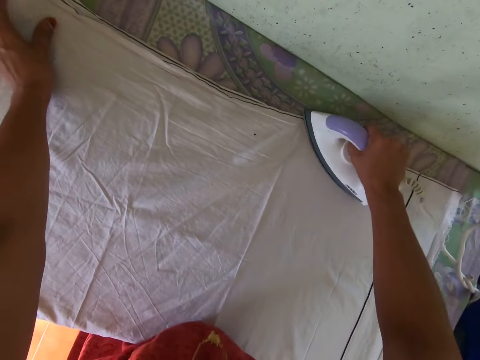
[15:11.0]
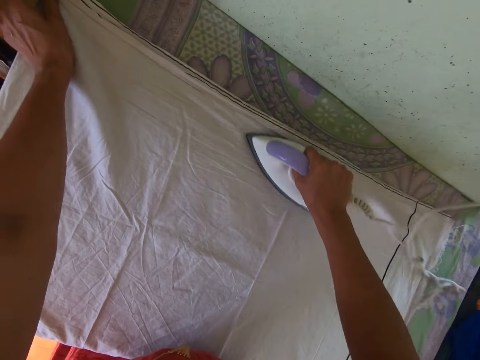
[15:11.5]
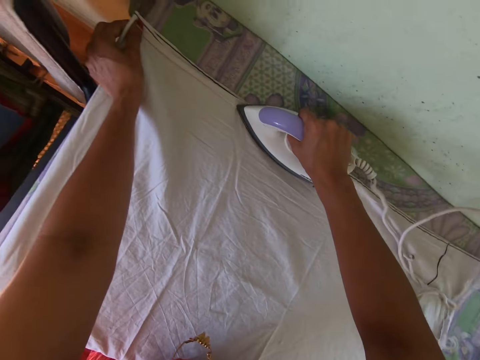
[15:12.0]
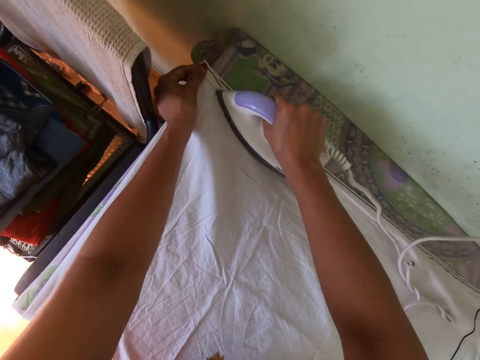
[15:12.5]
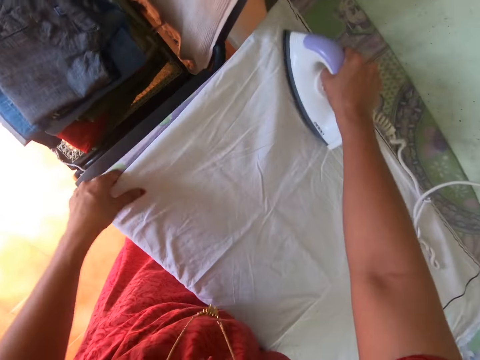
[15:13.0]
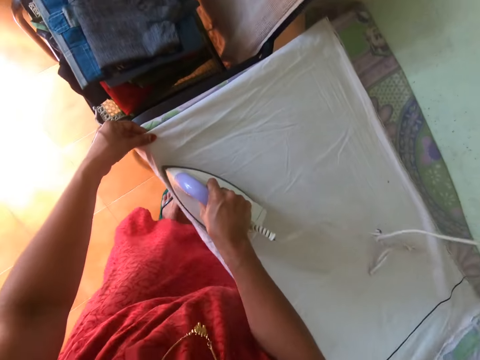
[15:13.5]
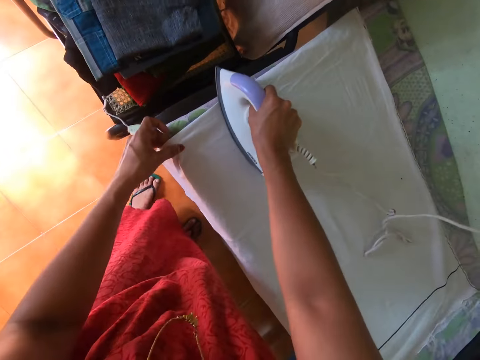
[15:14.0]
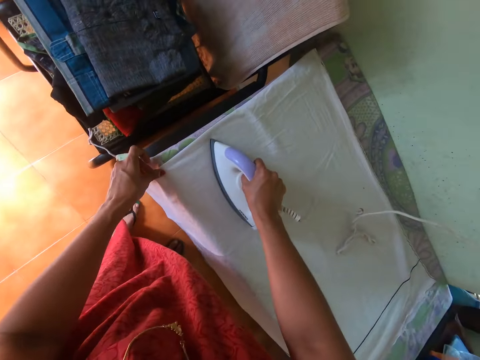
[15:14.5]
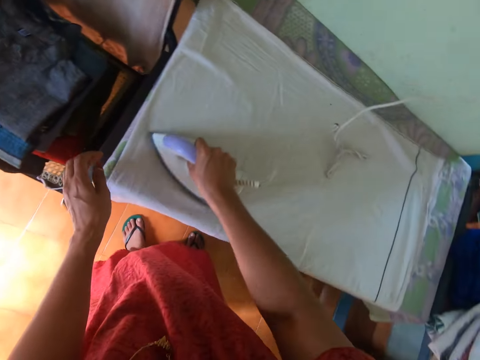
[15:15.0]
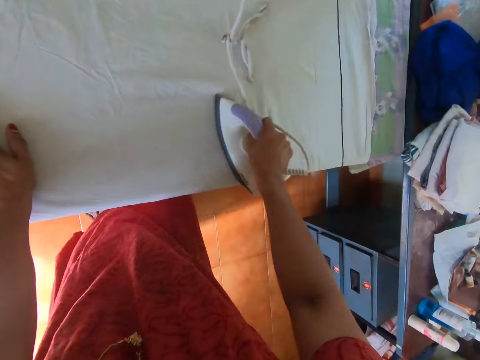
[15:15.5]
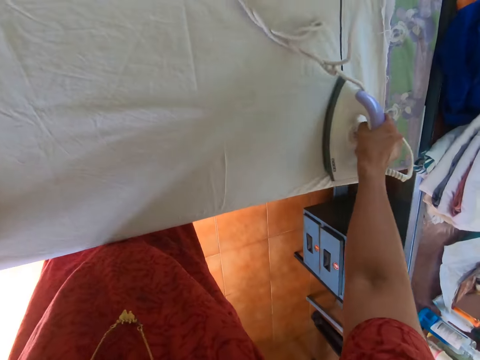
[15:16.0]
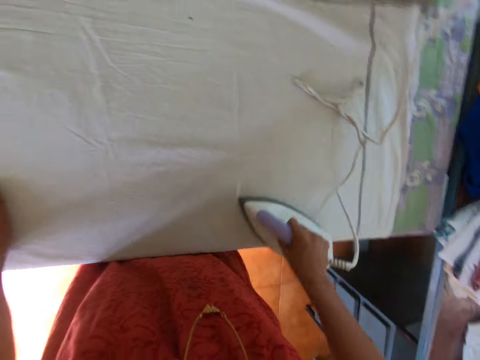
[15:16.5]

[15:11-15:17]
The camera wearer adjusts the cloth on the table with his left hand.

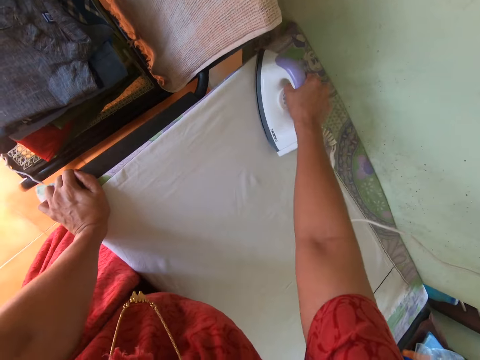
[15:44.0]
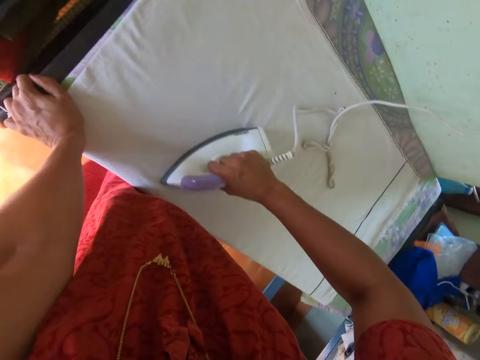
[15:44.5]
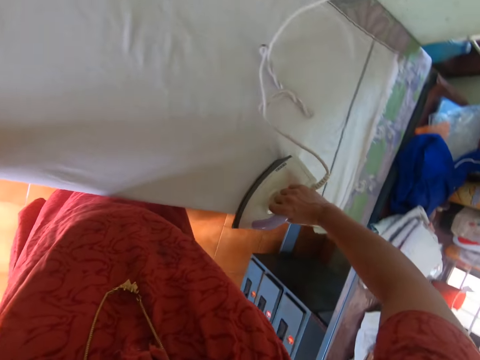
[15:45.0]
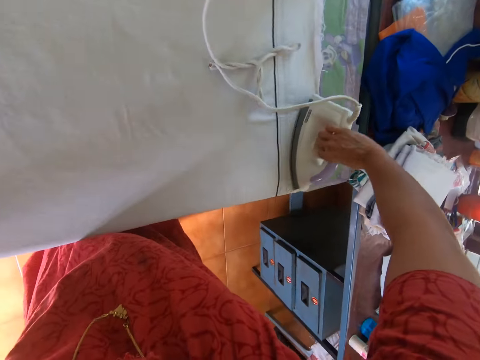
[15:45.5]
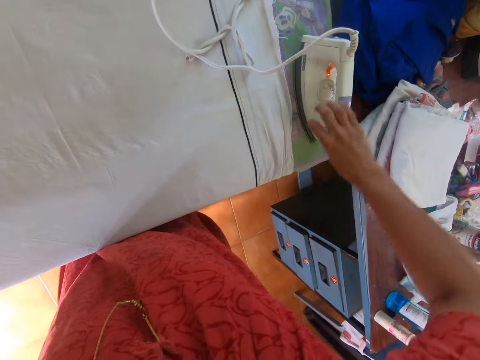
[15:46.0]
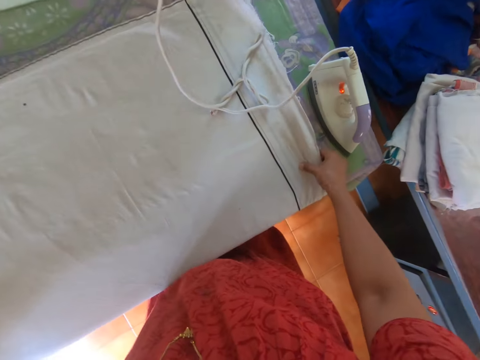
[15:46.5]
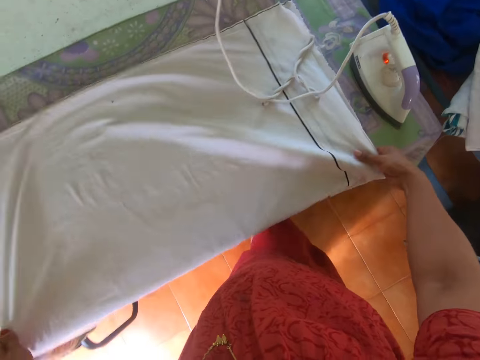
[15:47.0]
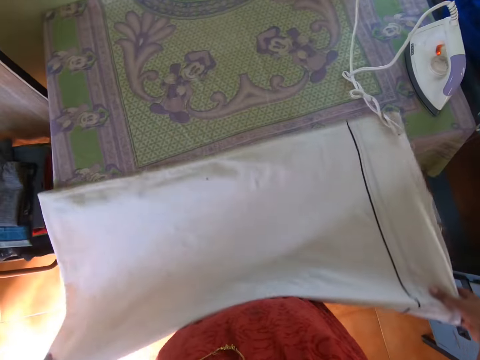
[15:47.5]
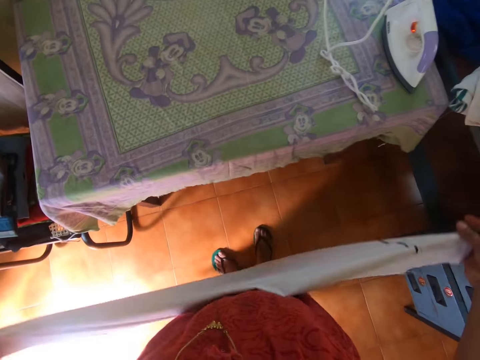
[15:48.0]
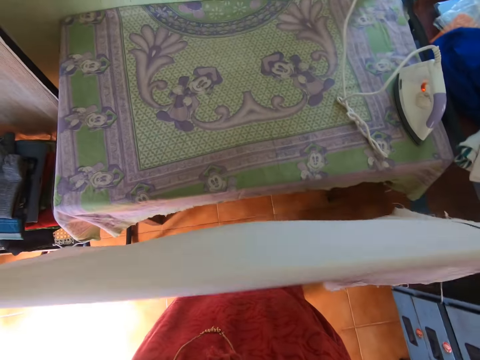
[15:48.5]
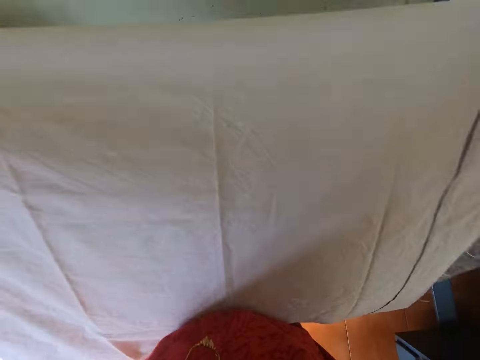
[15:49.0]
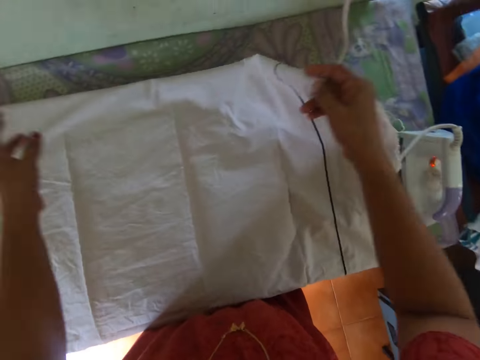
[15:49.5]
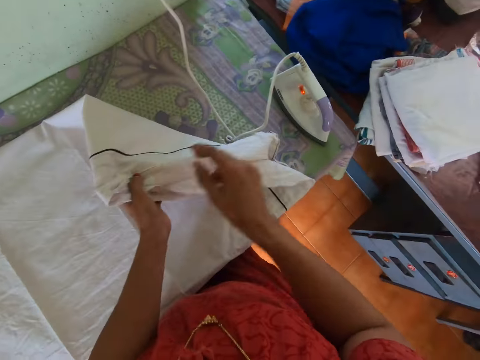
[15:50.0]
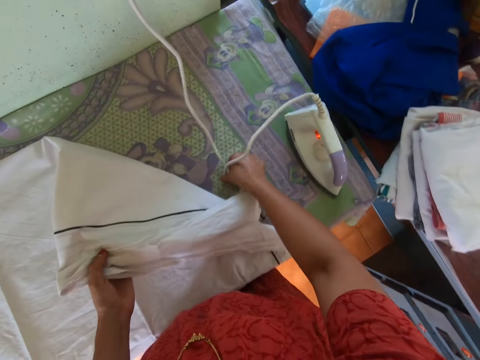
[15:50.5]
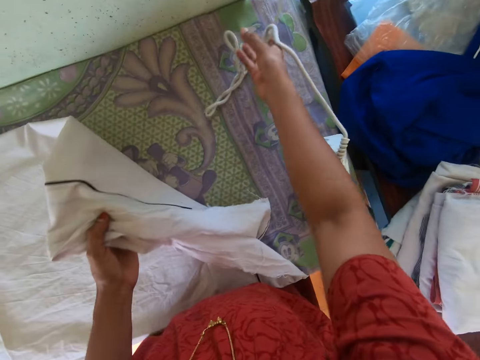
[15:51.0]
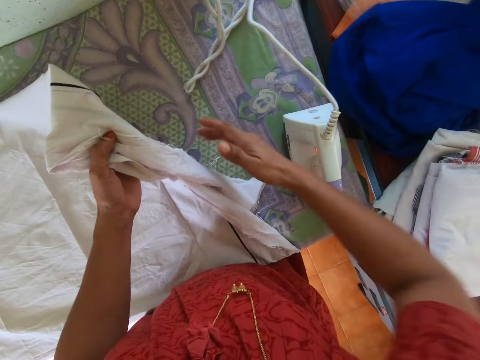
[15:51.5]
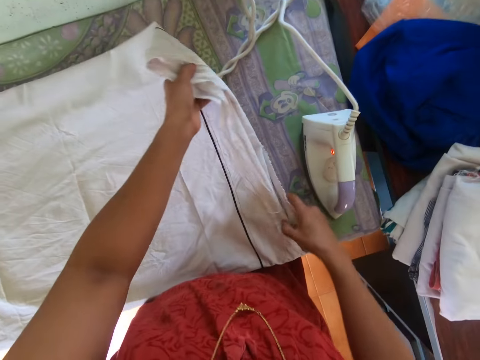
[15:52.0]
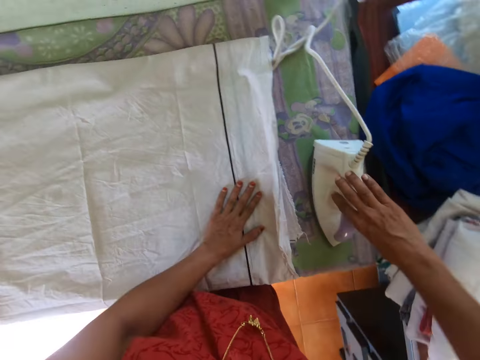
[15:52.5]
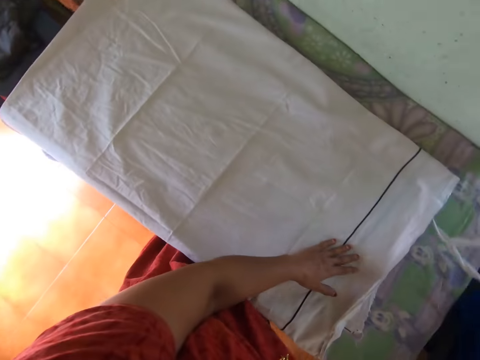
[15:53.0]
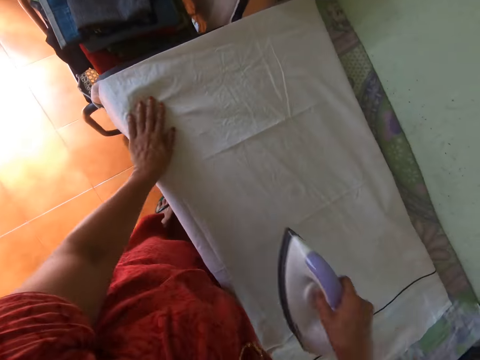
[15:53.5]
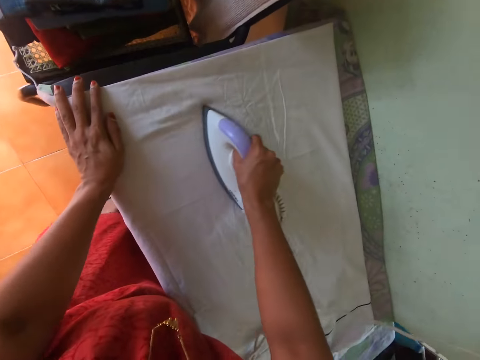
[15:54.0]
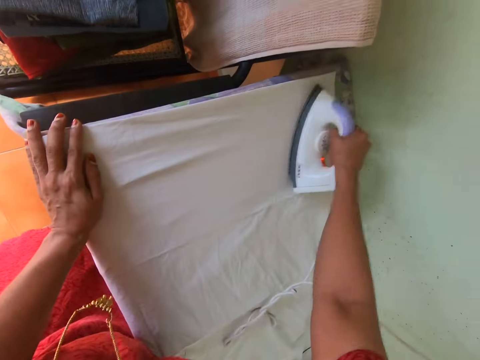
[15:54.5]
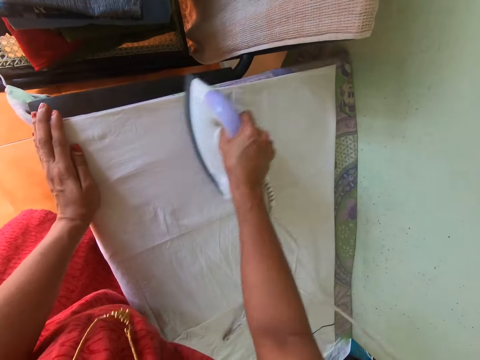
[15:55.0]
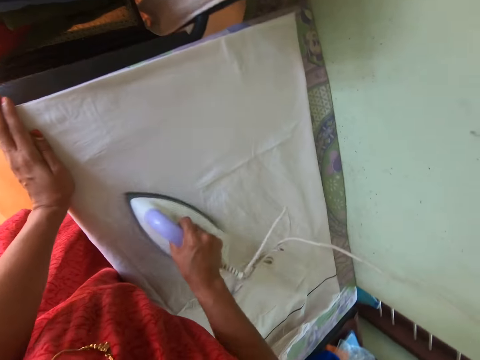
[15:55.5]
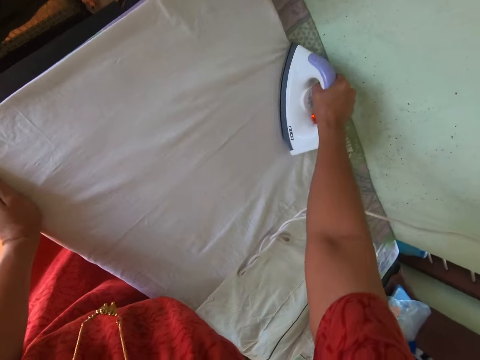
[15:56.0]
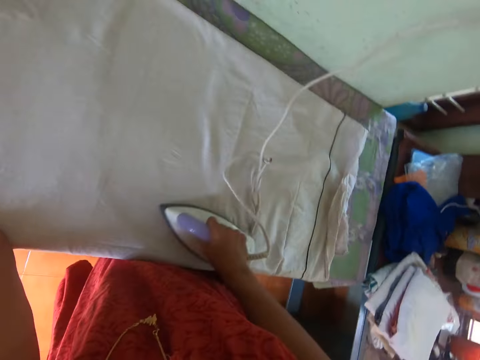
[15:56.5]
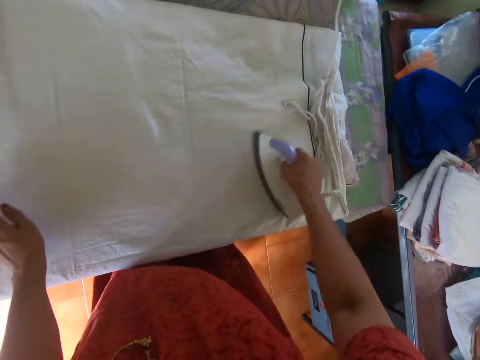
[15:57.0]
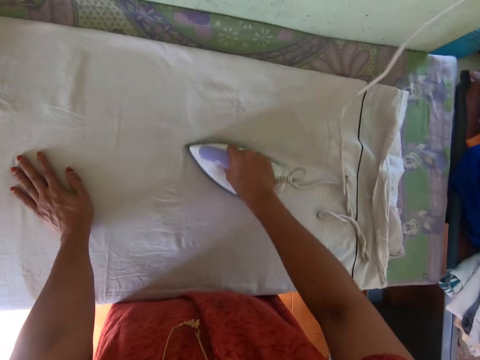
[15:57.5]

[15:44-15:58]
The camera wearer drops the iron on the table with his right hand. He picks up the cloth or linen from the table with both hands. He folds the linen. He spreads the cloth on the table with both hands. He holds the cloth on the table with his left hand. He moves the wire of the iron on the table with his right hand. He spreads the cloth on the table with both hands. He picks up the iron from the table with his right hand. He irons the cloth on the table with the iron in his right hand.

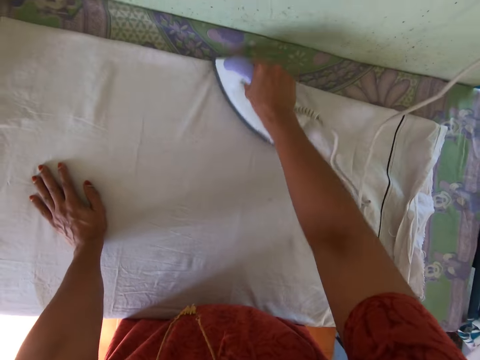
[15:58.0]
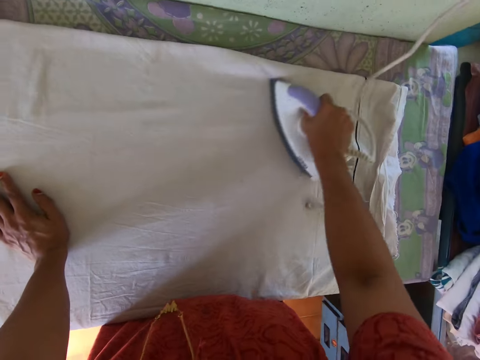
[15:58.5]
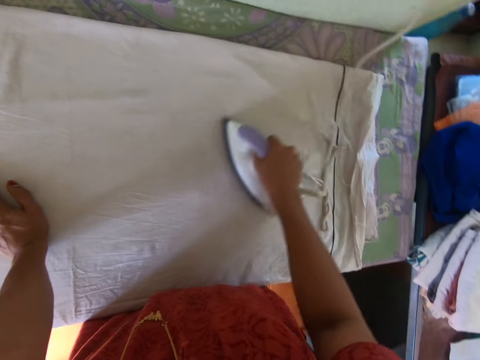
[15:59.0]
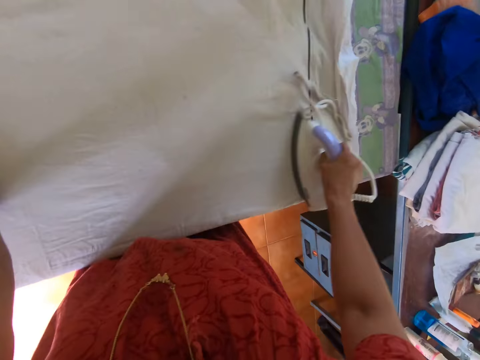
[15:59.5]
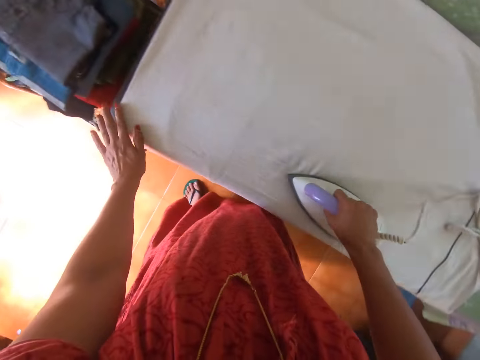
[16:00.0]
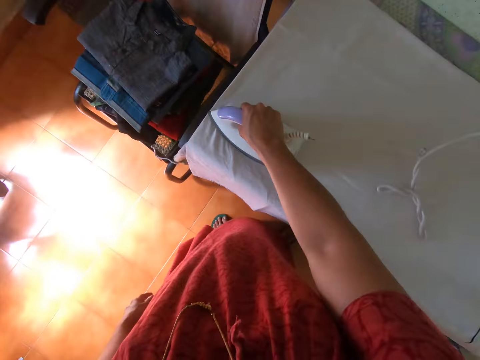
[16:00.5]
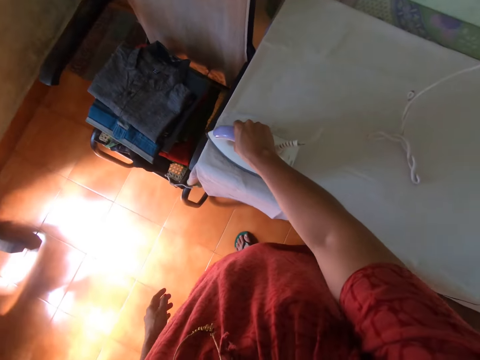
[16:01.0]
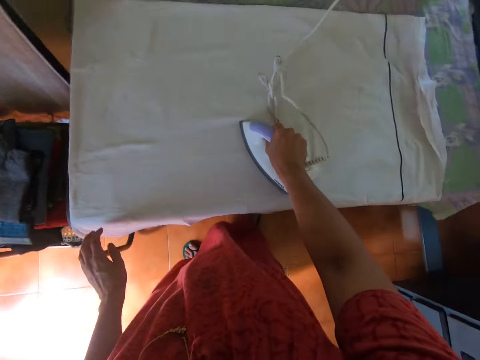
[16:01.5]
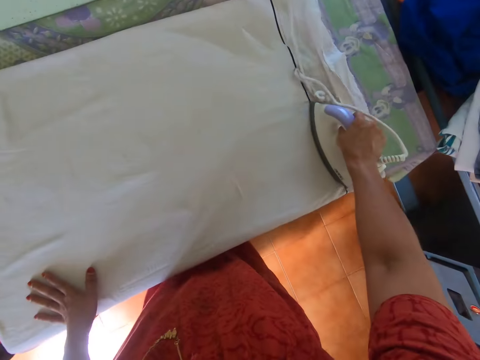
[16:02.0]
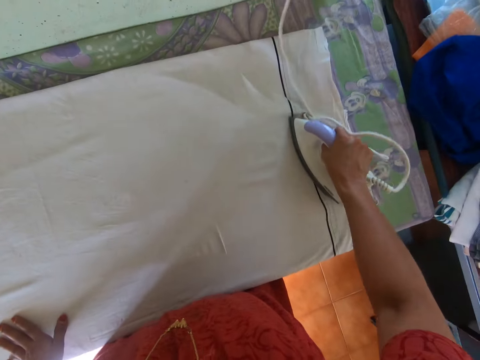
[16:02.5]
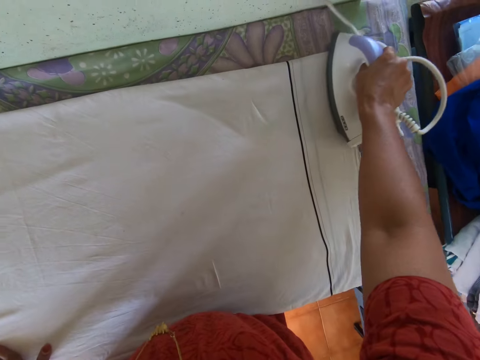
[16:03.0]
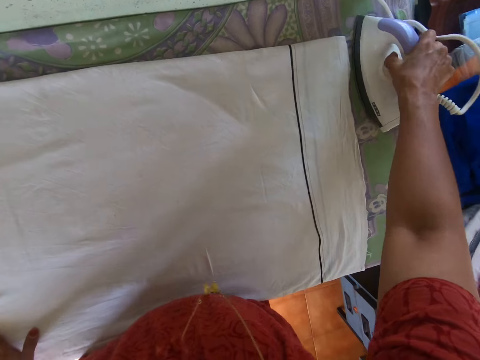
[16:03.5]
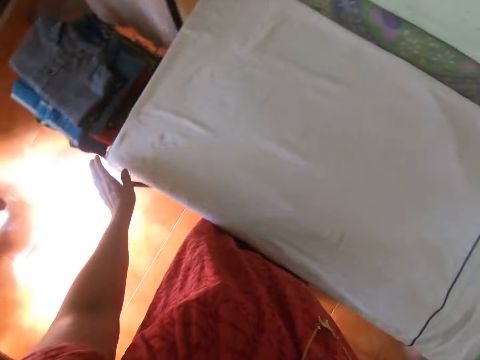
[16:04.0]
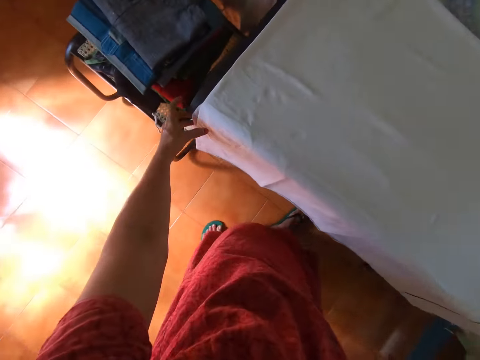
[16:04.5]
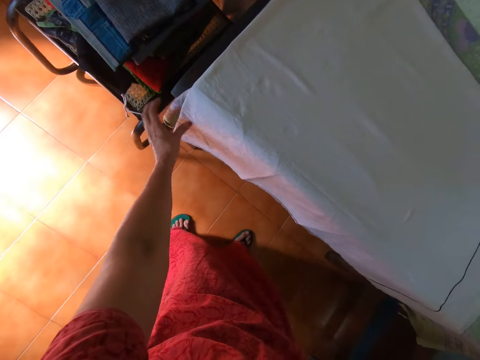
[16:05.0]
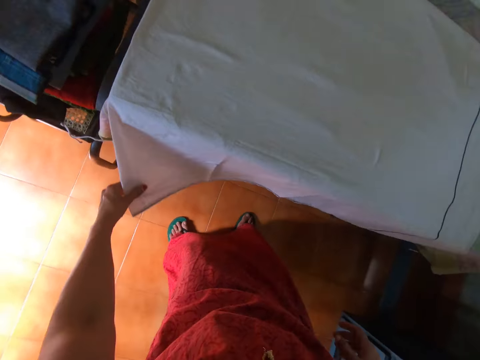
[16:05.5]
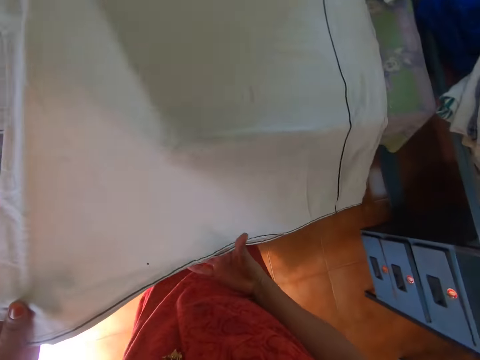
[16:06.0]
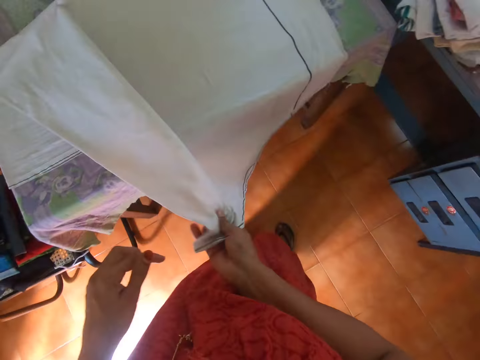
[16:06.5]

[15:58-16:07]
The camera wearer drops the iron on the table with his right hand. He holds the cloth or linen on the table with his left hand. He picks up the linen. He passes the cloth from his left hand to his right hand.
